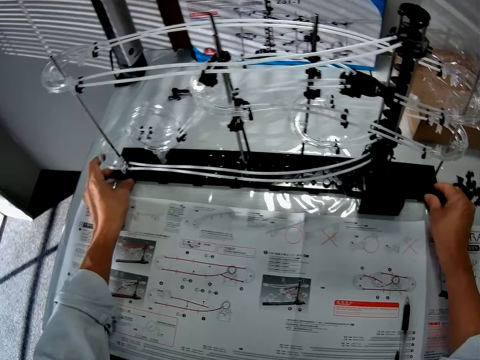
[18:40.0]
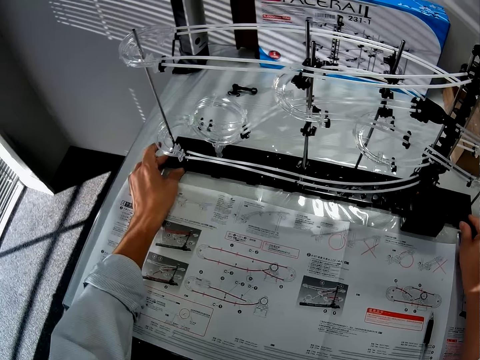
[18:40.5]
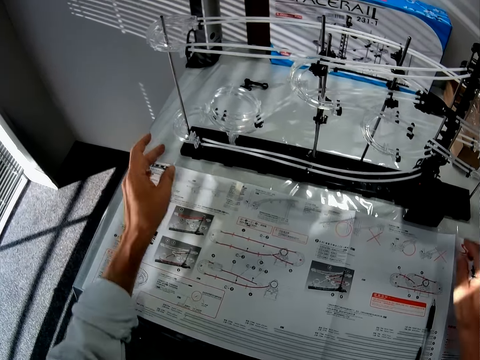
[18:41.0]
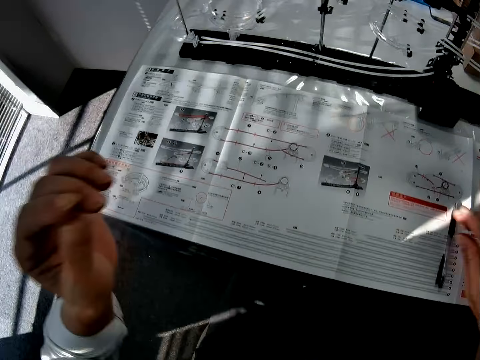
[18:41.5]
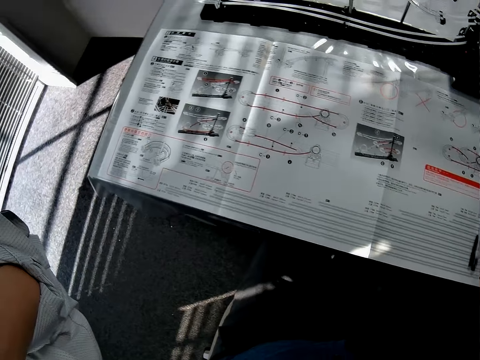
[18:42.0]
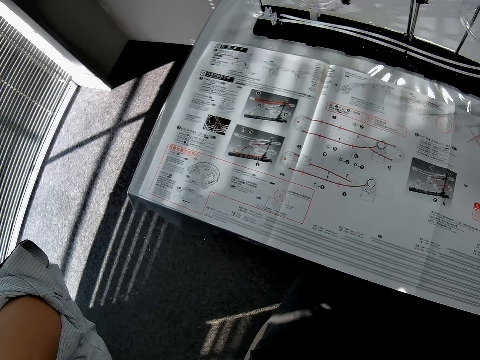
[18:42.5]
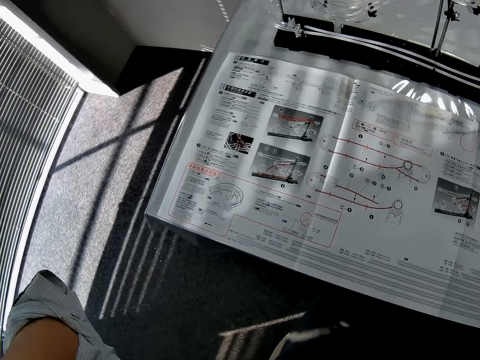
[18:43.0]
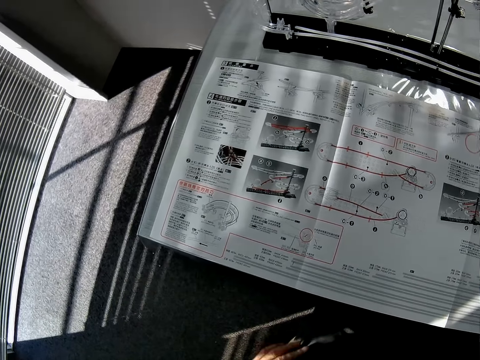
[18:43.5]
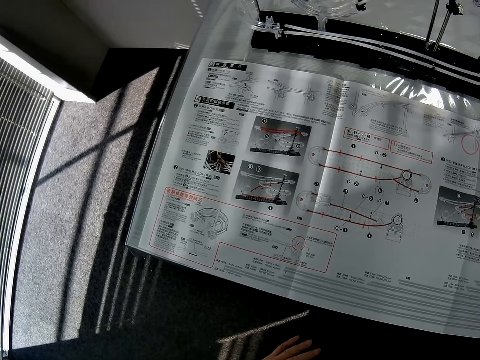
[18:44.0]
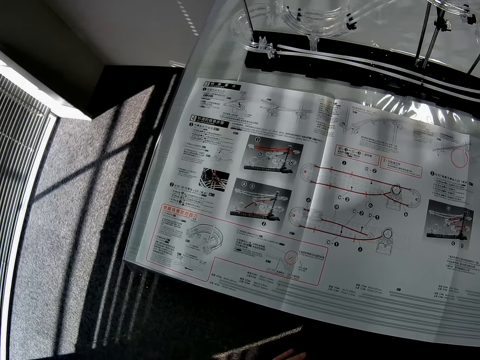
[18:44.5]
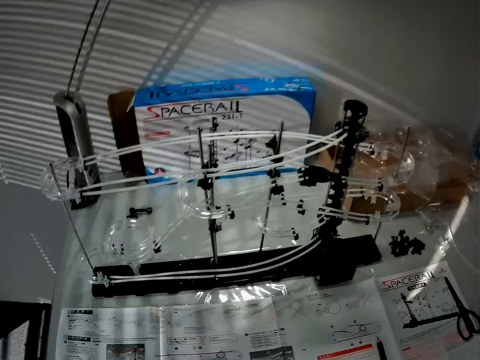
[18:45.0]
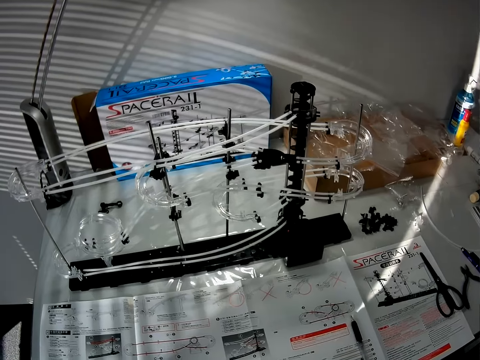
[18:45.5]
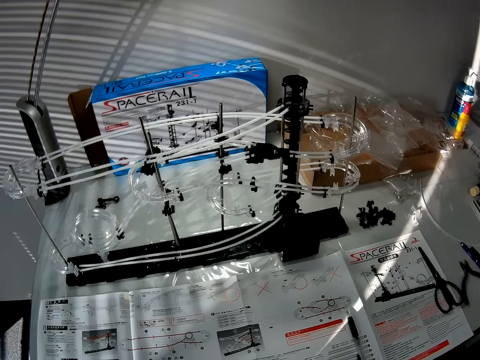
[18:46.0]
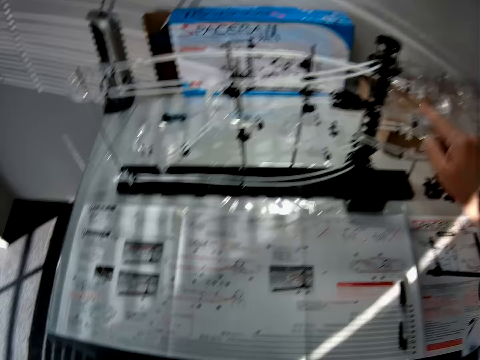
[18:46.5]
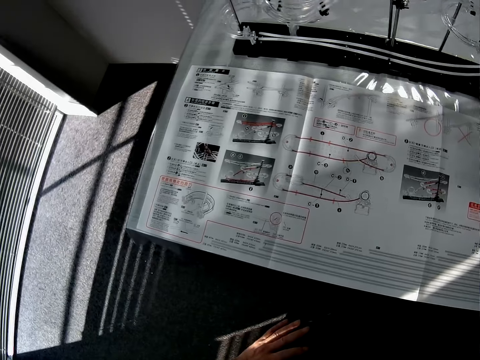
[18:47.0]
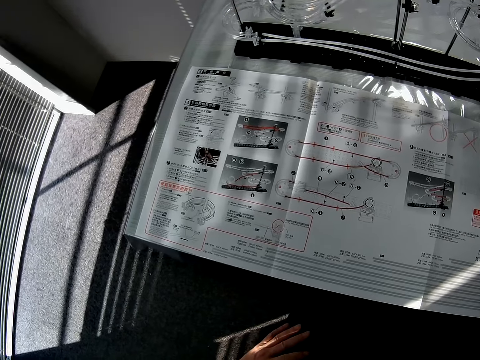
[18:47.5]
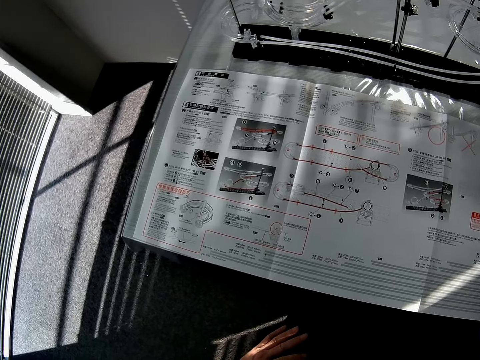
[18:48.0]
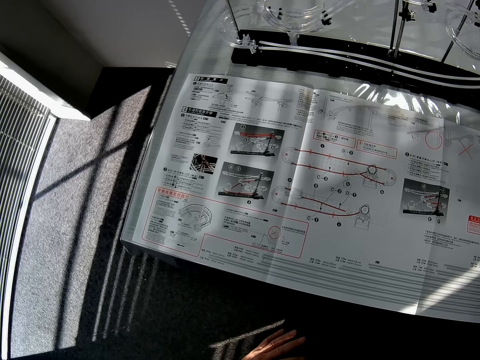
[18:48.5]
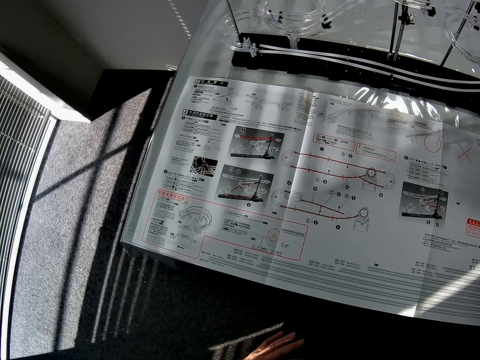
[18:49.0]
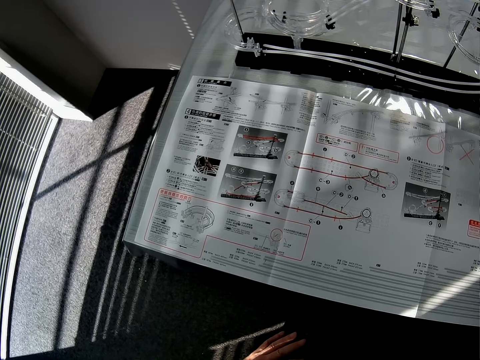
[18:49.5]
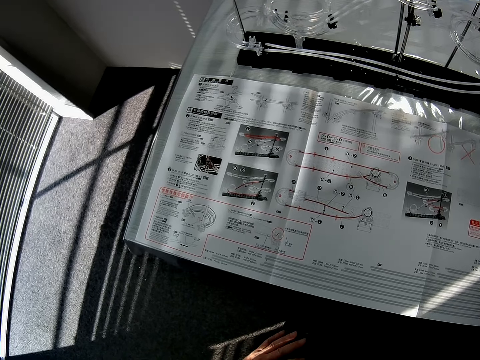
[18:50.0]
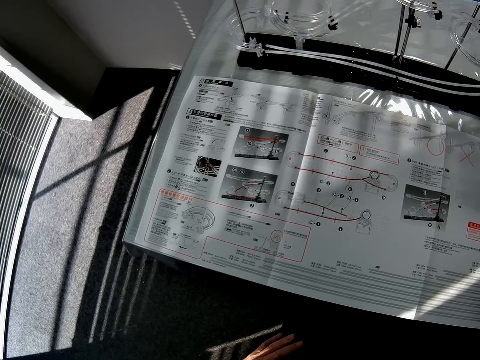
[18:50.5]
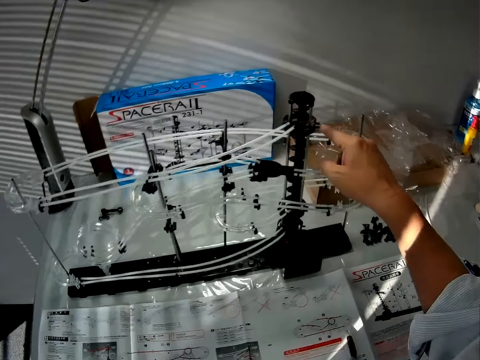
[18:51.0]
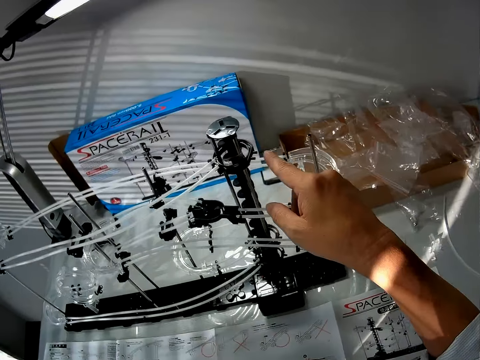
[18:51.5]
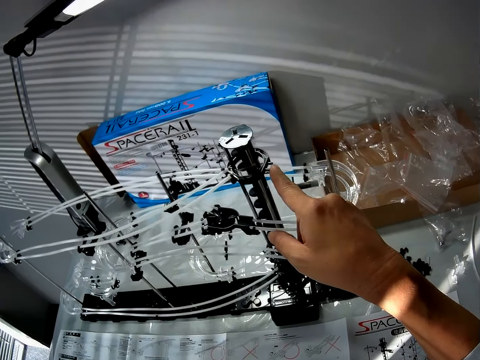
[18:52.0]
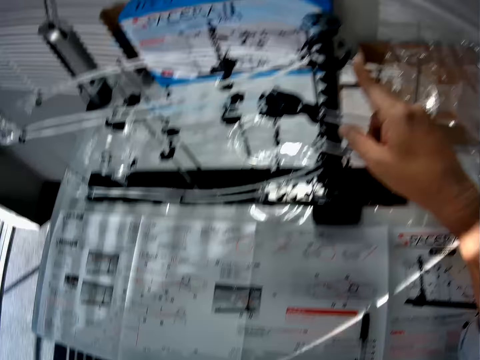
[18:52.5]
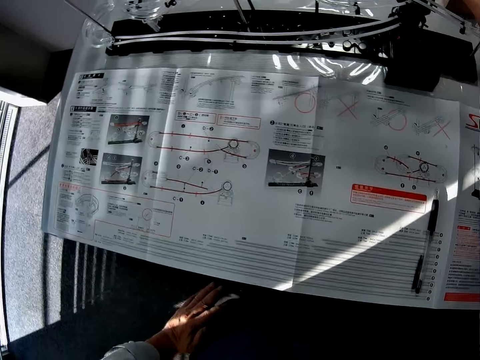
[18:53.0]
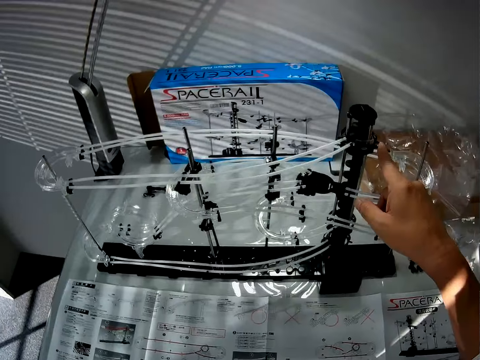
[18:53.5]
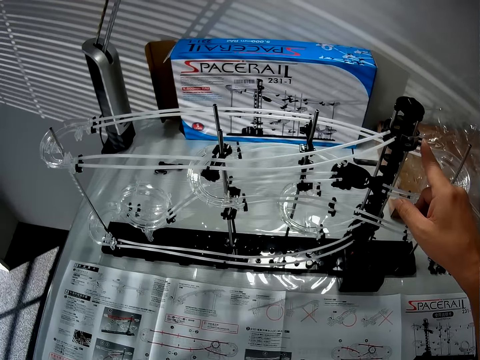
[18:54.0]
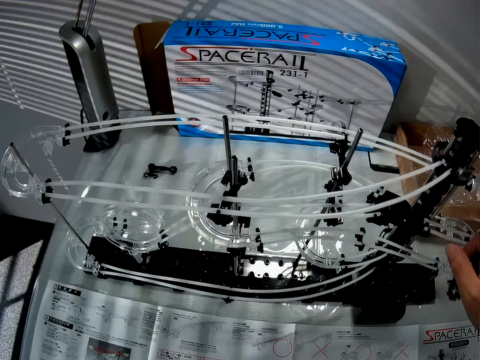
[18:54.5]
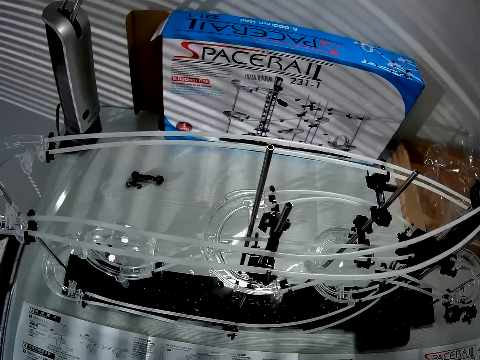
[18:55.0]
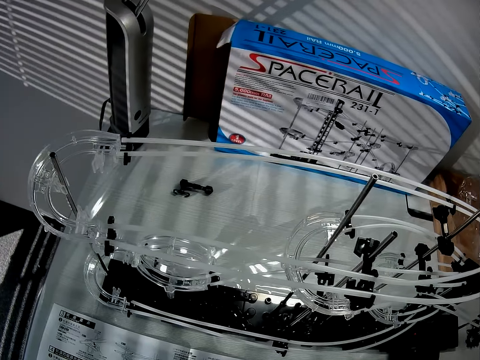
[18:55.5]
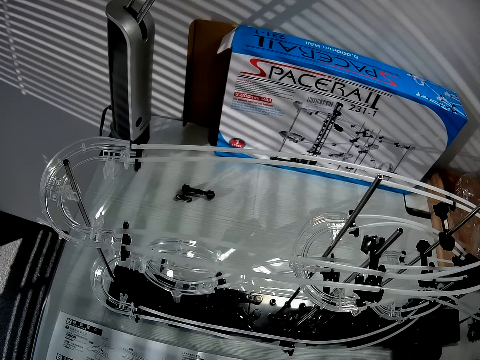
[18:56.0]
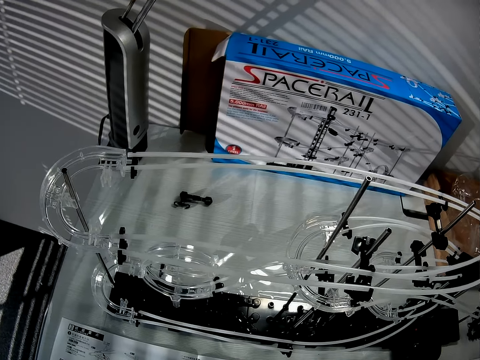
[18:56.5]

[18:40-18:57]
The camera wearer holds the space rail craft. They move the space rail. They move the hand from the space rail craft. They stare at the manual paper. They hold the space rail craft. They touch the space rail. They move the camera. They stare at the space rail craft.

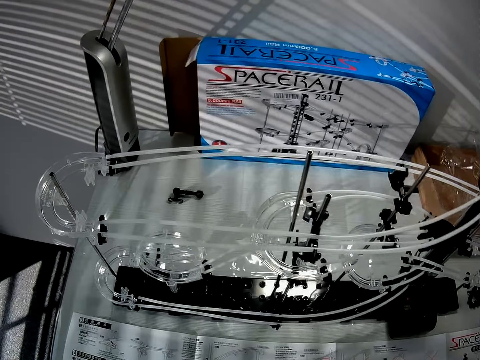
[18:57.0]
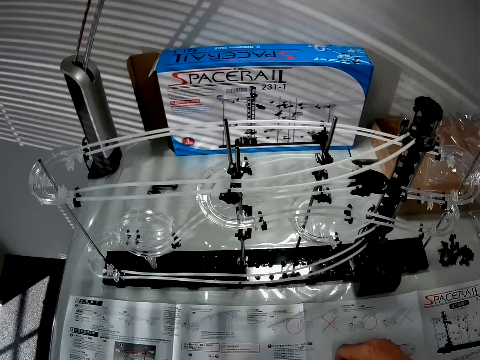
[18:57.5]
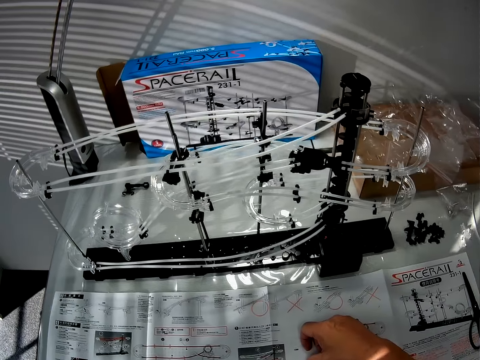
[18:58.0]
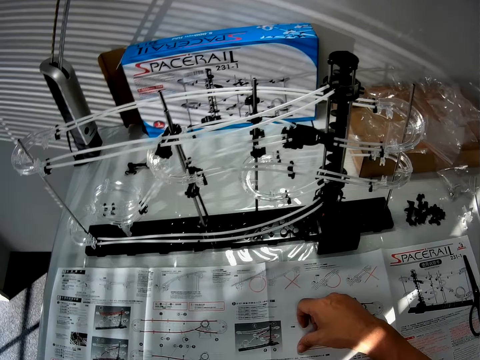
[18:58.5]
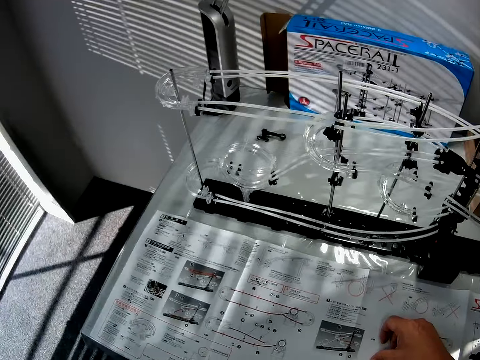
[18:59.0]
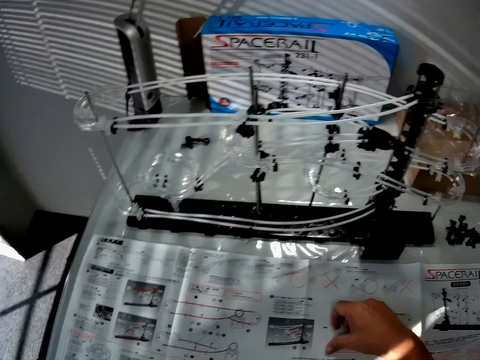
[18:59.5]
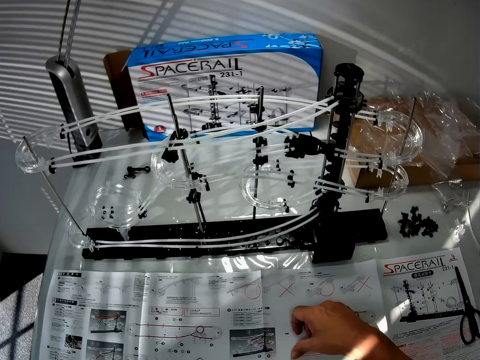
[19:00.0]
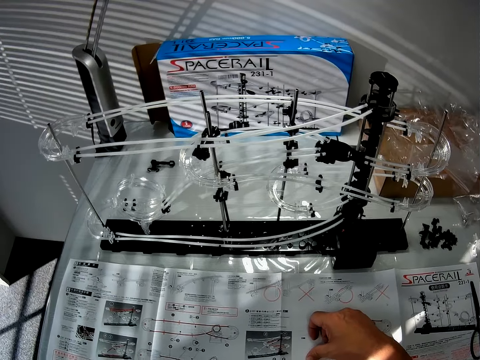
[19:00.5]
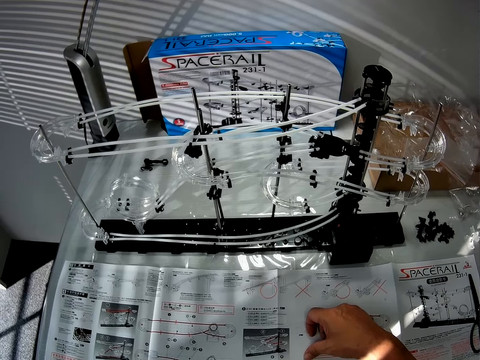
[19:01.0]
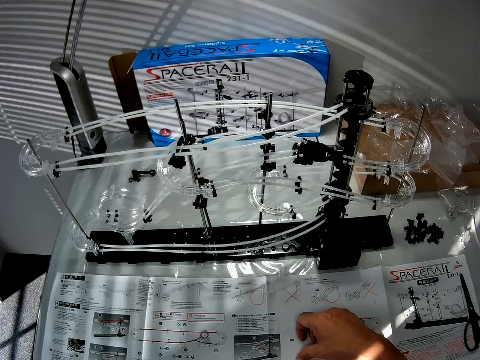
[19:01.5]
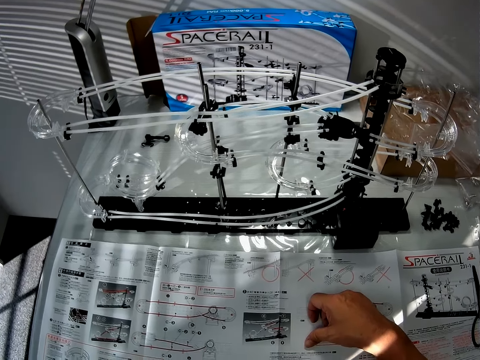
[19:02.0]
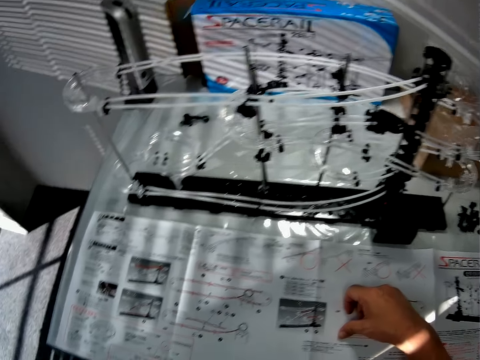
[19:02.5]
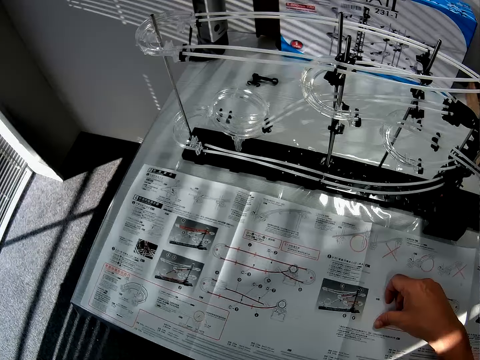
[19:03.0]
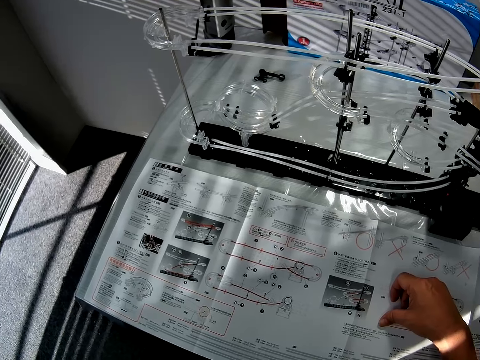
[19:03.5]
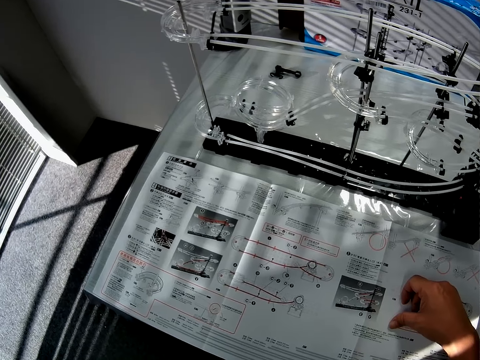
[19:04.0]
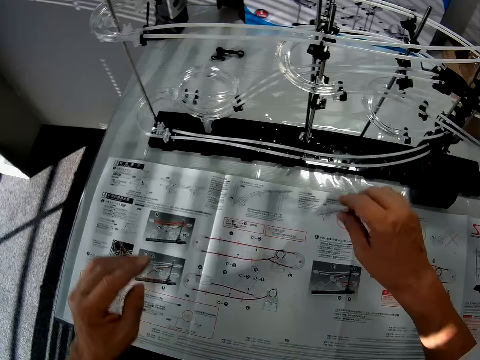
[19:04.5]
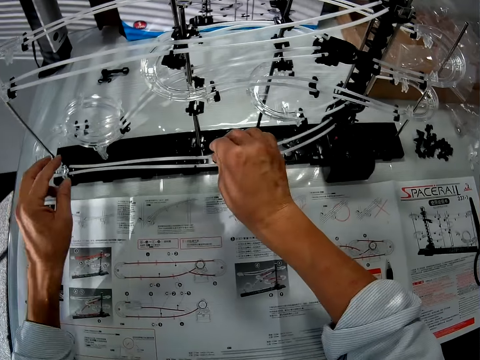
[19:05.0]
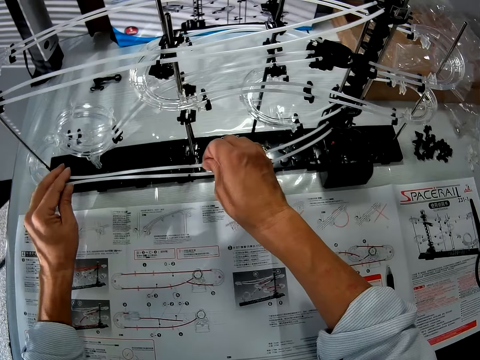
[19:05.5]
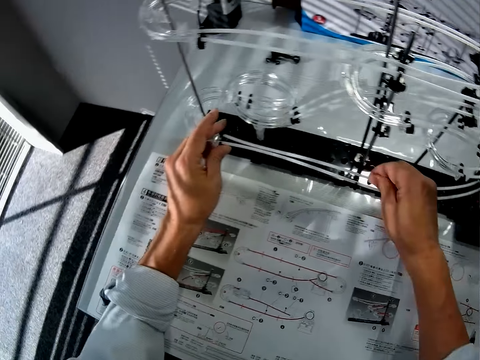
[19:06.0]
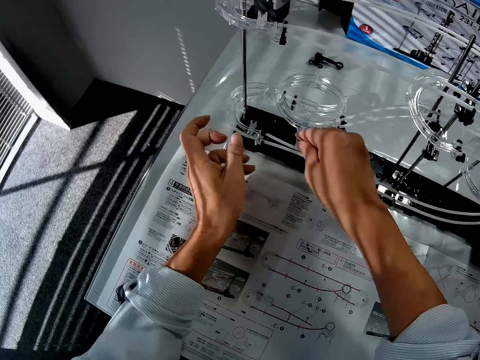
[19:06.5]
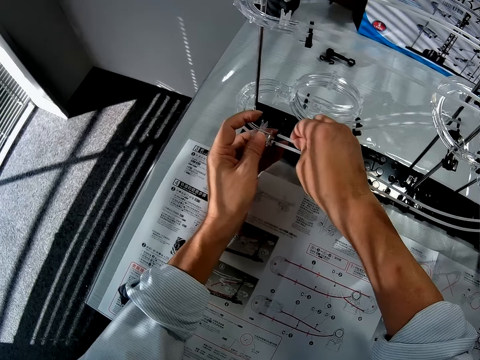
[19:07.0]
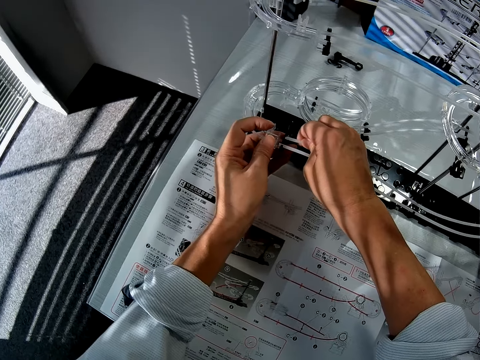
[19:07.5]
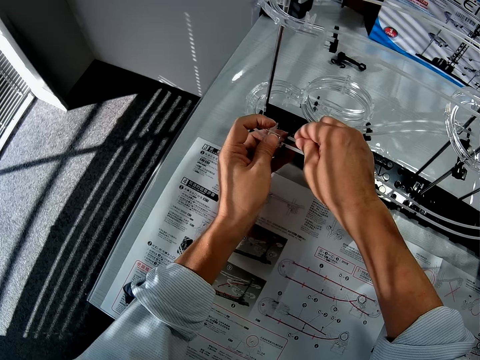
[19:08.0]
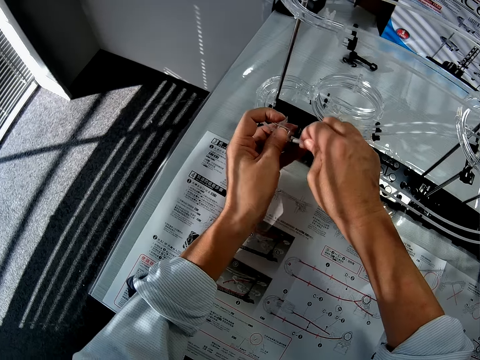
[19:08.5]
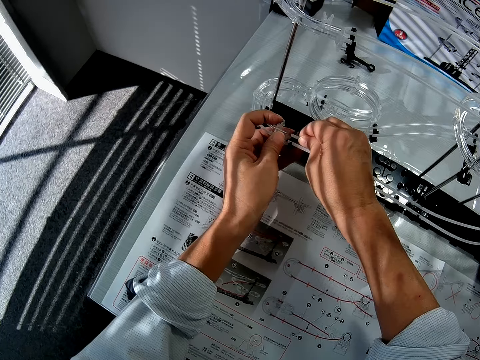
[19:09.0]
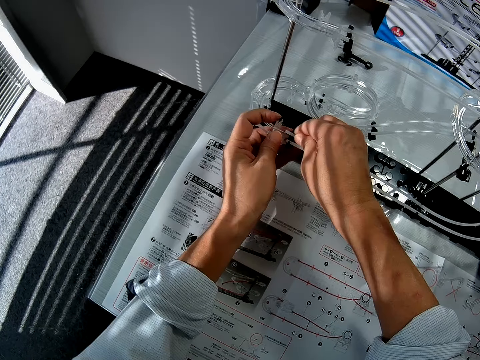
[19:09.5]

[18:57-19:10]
The camera wearer puts the hand on the manual paper. They stare at the manual paper. They fix the pipe crafts of the space rail craft.
